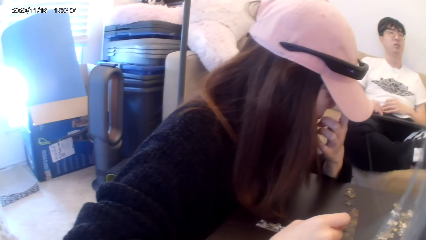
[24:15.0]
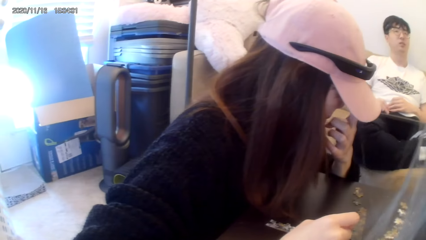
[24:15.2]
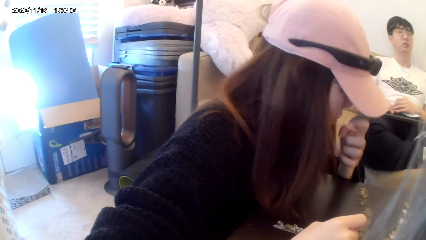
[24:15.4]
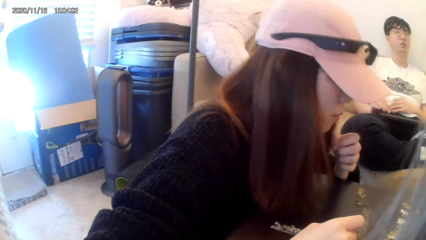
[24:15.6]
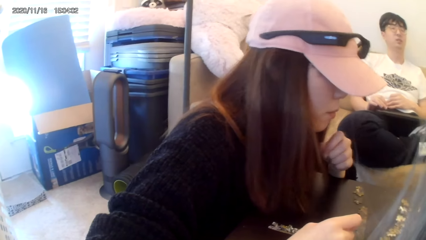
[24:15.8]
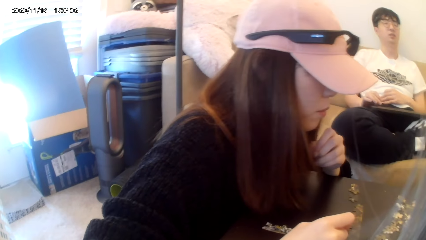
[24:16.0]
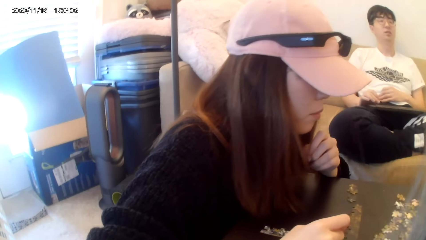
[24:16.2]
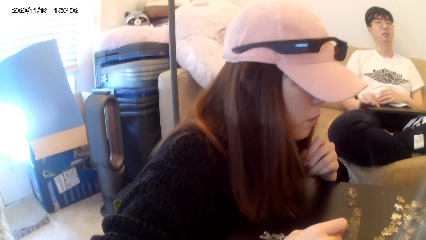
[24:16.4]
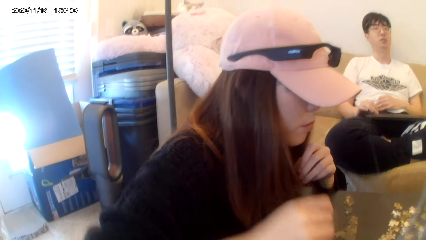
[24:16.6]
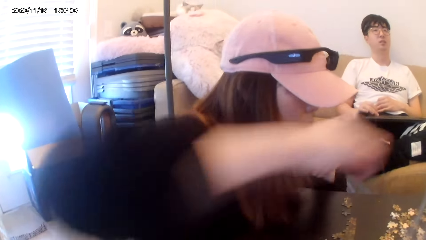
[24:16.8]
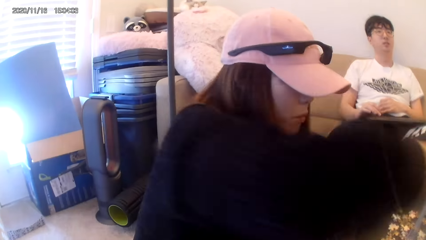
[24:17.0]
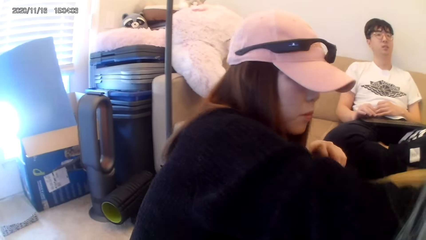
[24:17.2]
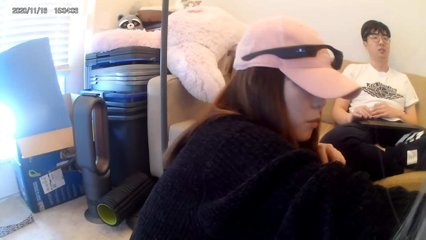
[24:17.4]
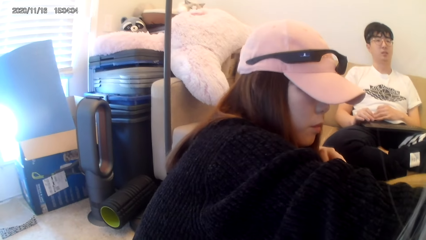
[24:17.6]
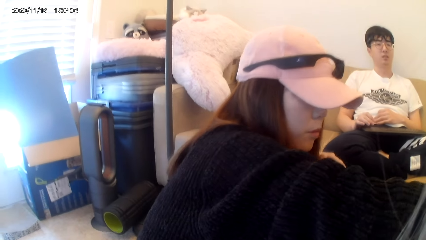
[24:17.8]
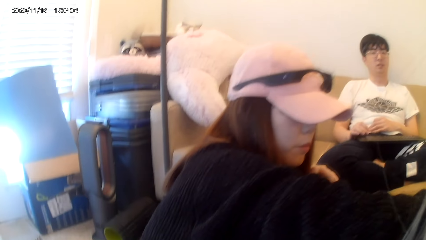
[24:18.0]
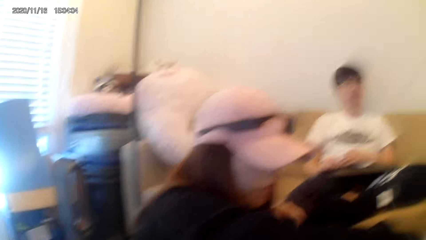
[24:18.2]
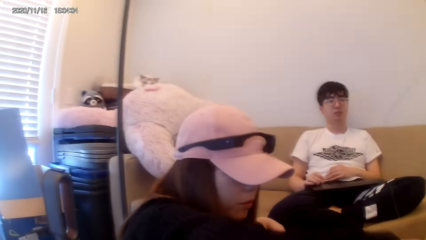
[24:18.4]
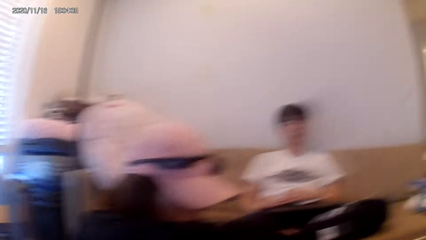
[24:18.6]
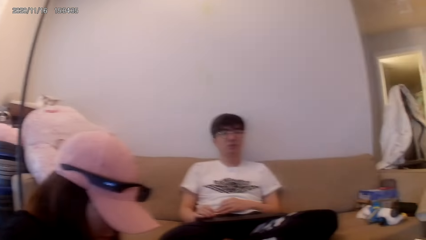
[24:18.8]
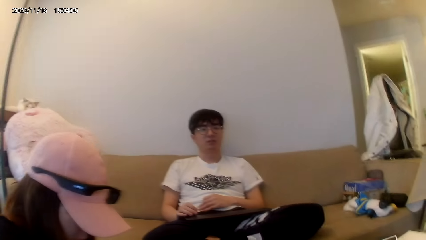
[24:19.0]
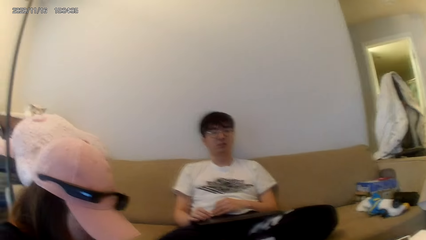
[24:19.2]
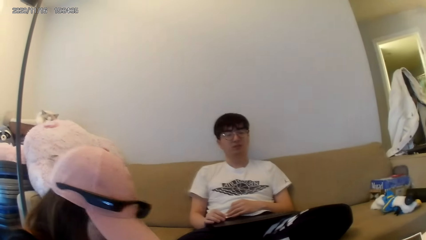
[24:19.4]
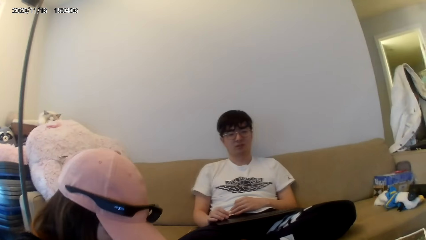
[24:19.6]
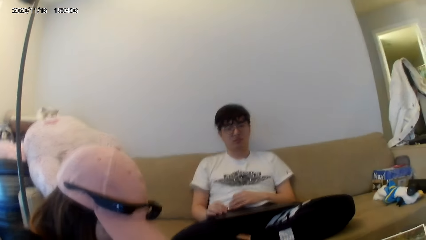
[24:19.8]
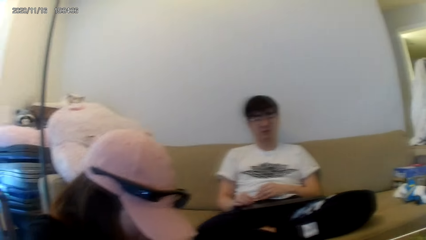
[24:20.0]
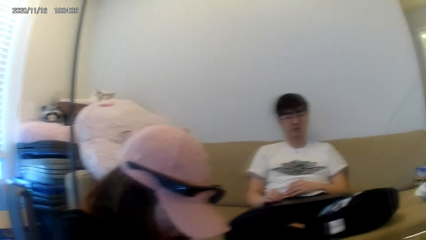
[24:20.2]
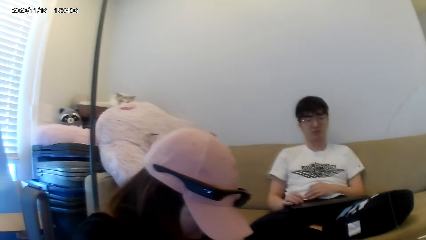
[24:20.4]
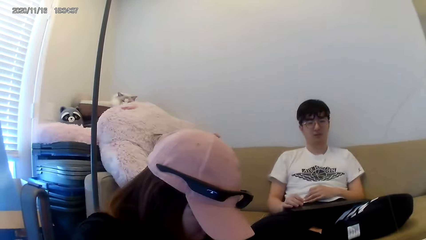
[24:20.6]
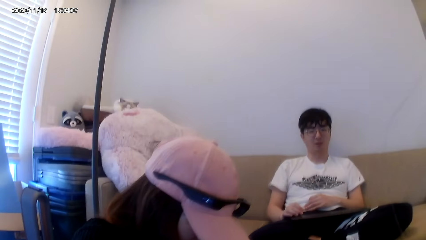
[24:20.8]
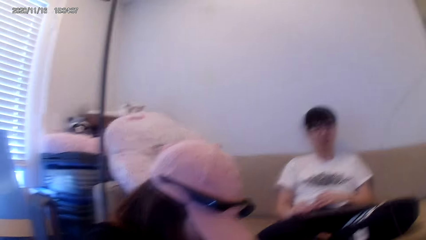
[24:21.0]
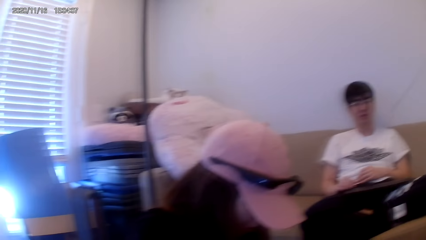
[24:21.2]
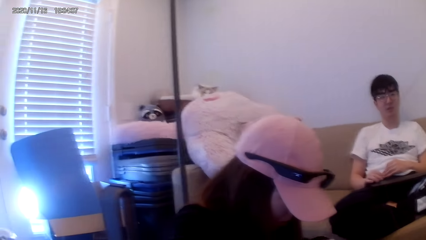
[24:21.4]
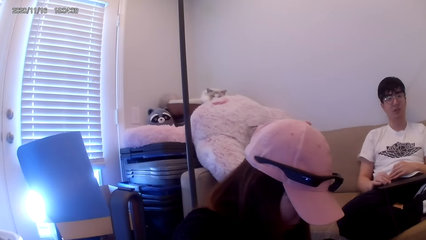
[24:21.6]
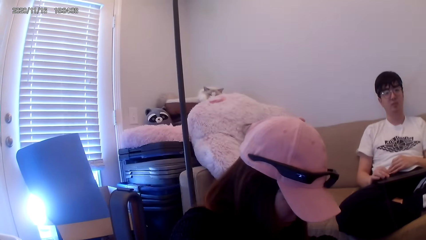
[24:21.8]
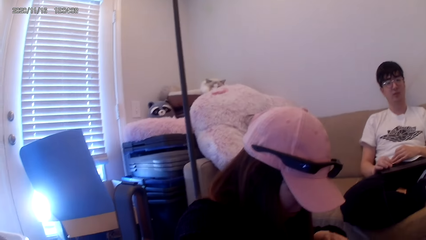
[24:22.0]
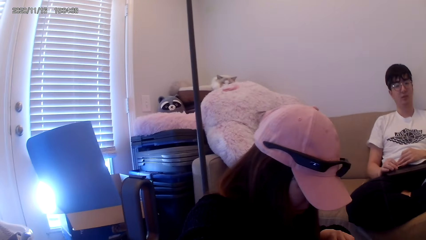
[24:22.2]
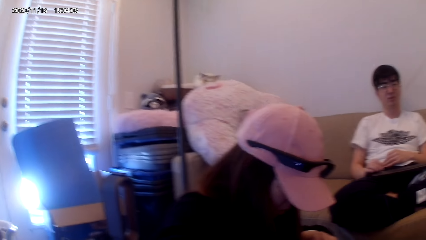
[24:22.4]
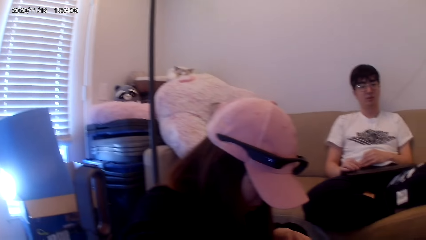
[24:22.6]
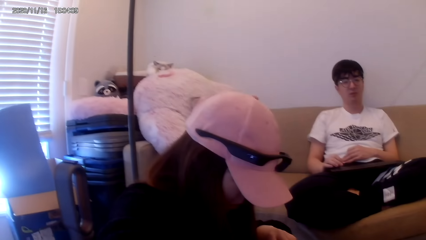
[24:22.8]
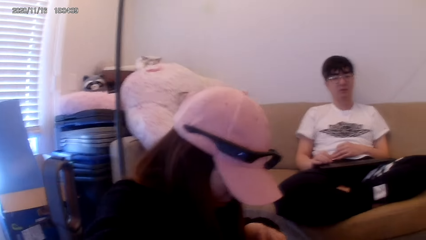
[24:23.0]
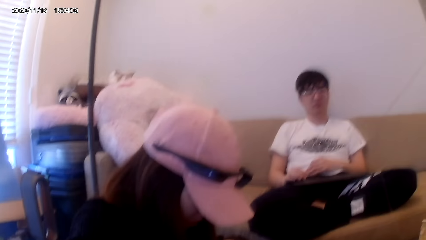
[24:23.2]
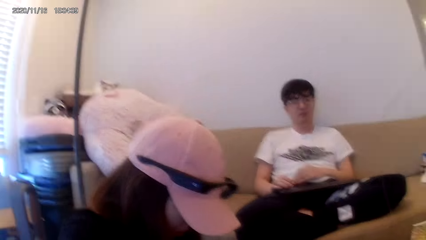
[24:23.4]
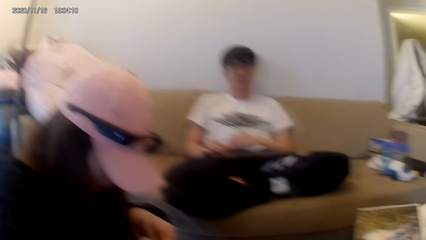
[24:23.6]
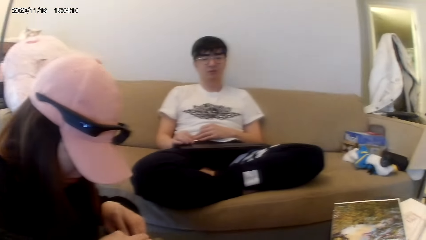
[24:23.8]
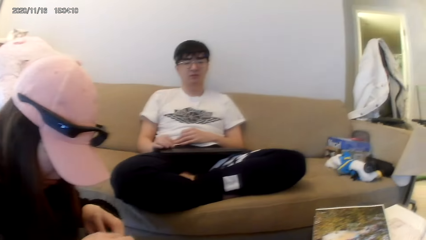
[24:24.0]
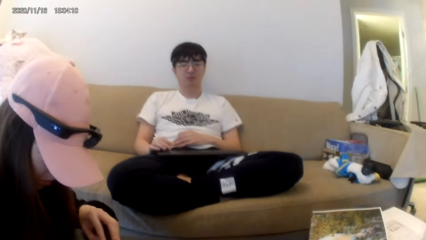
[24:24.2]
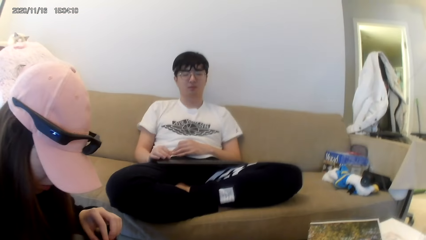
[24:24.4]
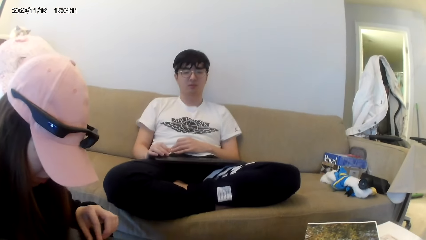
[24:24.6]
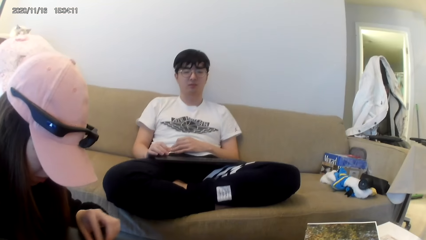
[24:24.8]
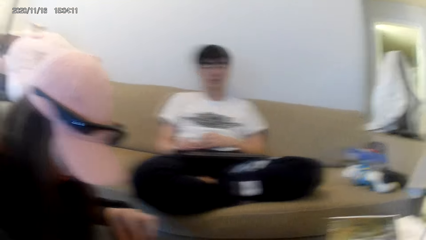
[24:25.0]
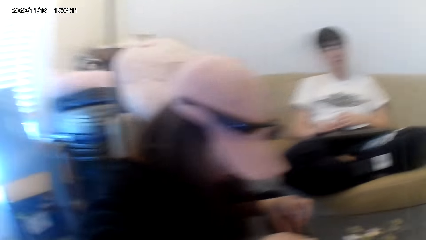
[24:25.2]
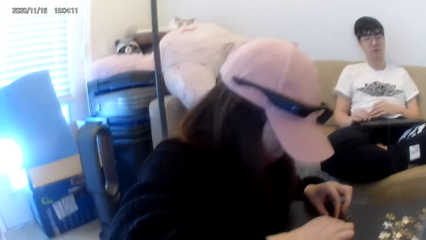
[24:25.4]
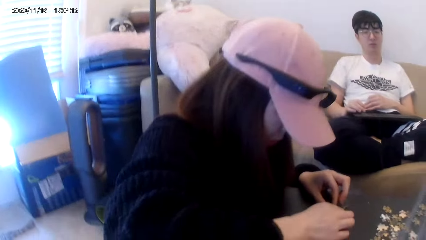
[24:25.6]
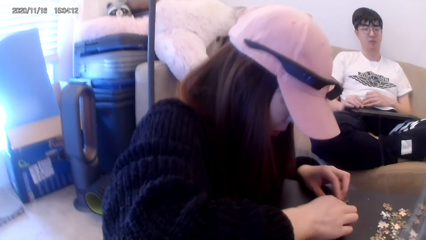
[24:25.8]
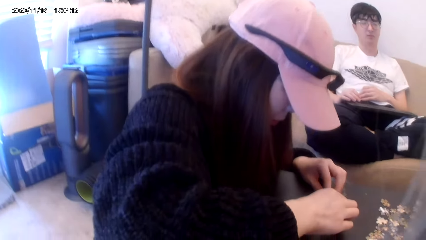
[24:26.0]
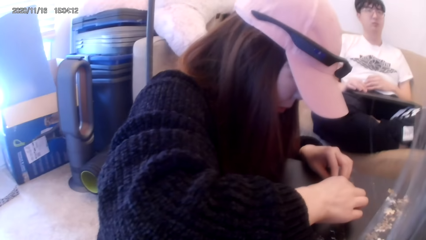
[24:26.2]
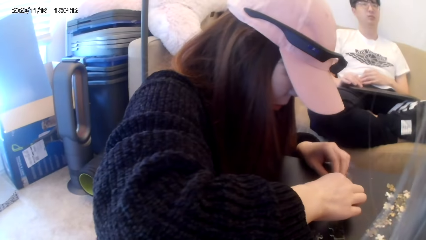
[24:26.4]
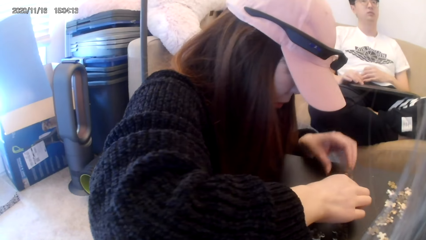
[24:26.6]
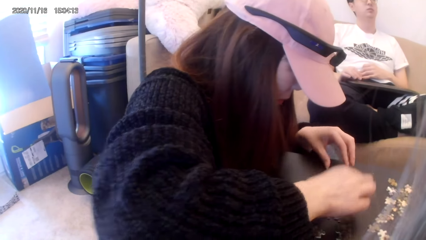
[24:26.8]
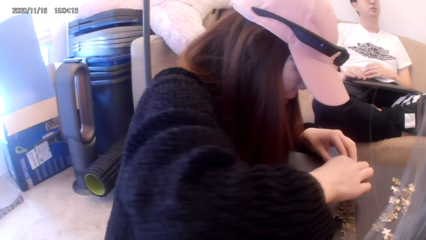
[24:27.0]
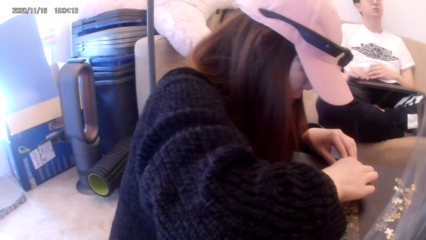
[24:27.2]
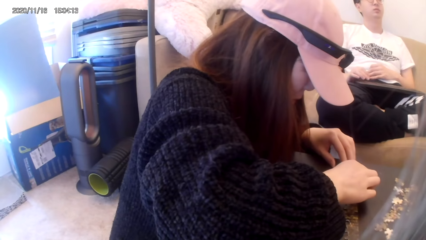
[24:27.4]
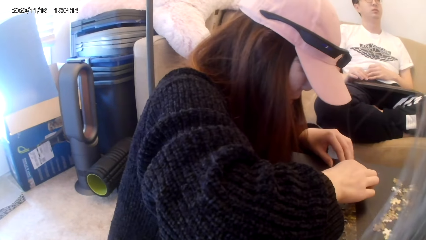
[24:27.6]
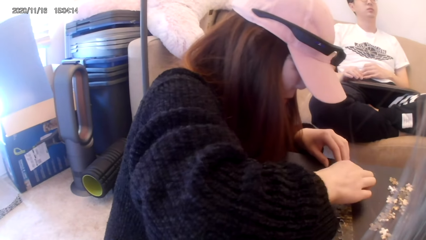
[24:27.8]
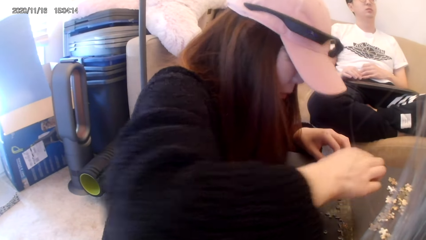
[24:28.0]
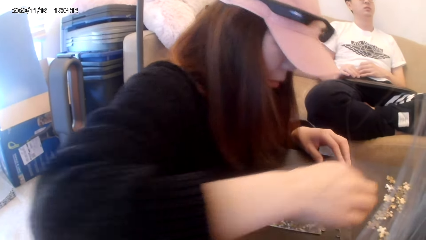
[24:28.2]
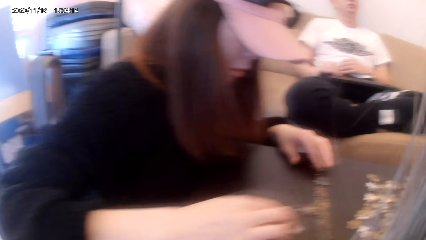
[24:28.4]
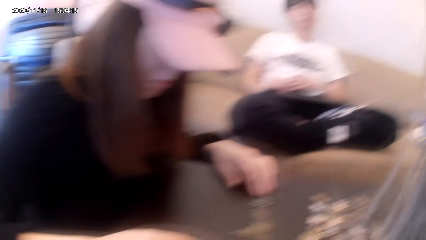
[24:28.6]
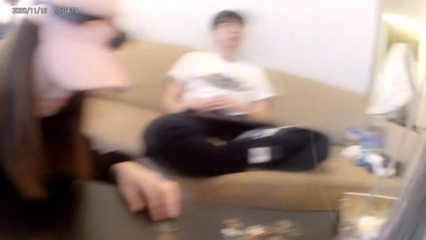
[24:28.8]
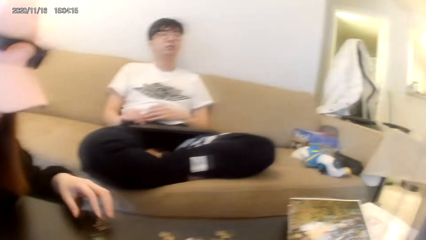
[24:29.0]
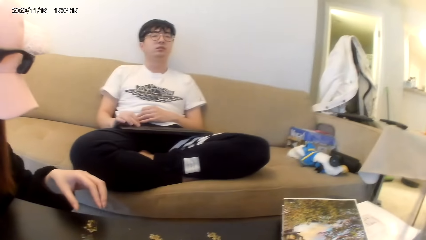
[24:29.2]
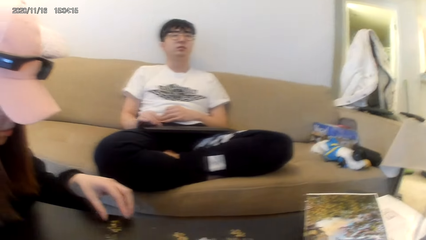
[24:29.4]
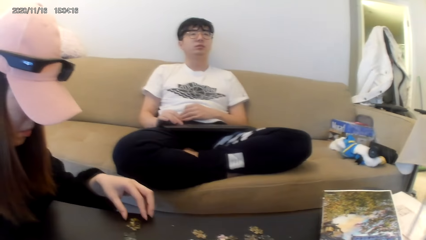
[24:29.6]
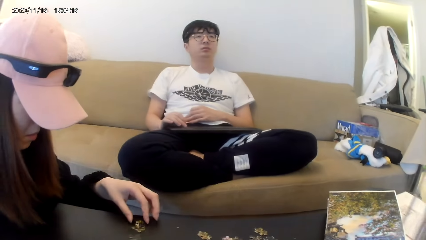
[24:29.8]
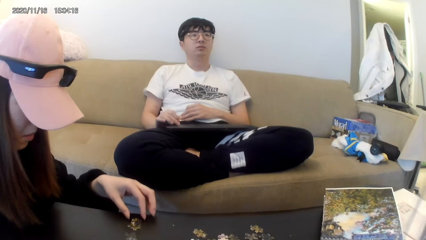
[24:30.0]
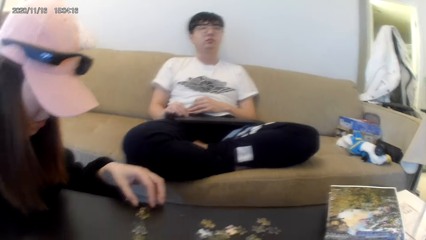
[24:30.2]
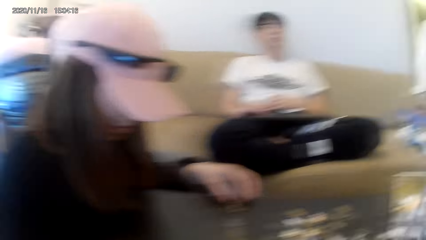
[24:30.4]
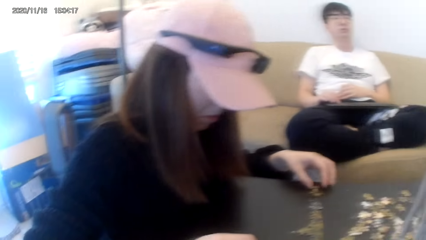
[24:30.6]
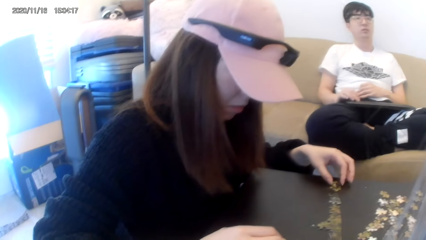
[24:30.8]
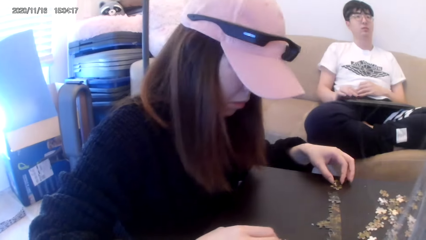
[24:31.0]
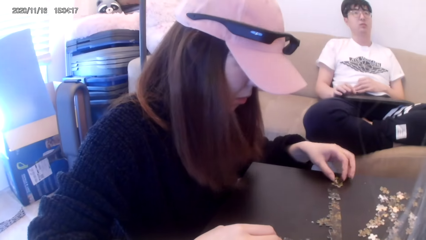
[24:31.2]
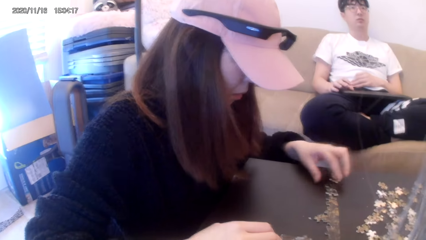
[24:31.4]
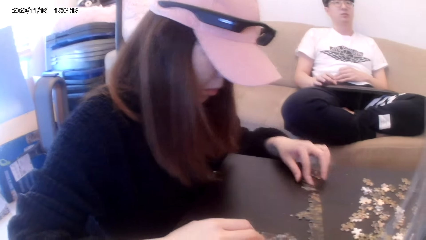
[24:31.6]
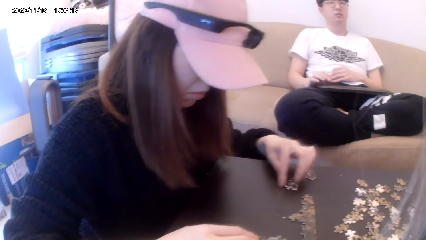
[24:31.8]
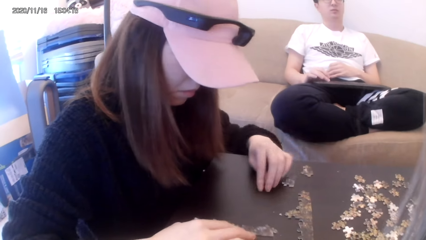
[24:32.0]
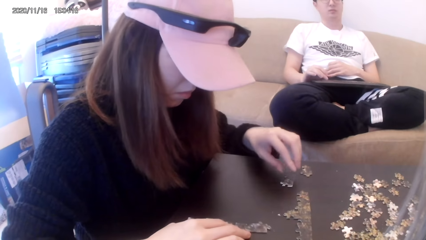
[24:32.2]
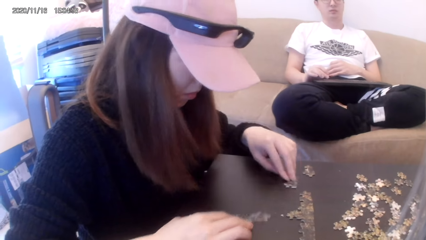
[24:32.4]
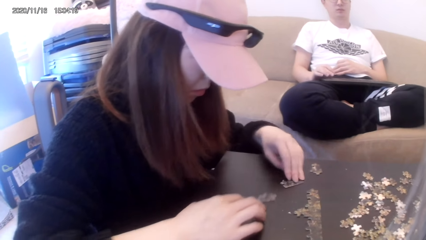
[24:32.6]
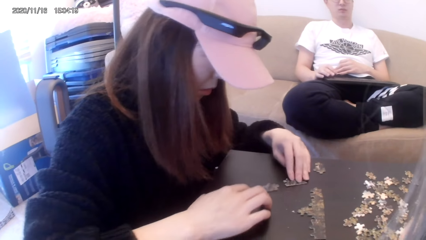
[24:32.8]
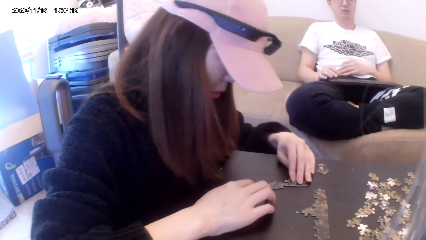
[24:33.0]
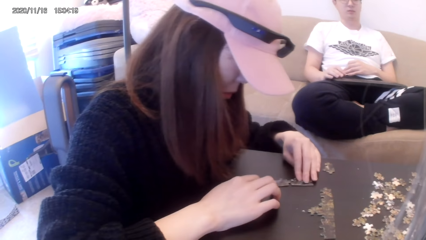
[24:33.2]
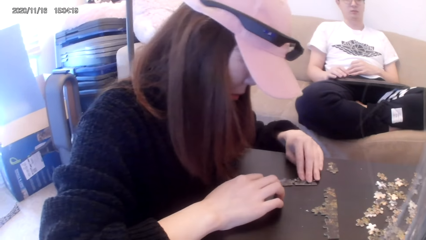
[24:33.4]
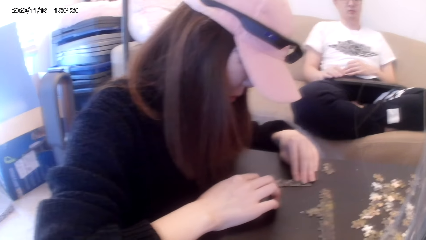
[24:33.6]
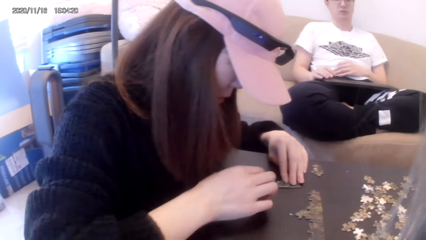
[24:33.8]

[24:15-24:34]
The camera wearer dialogues with a person. They play a jigsaw puzzle on the table.
